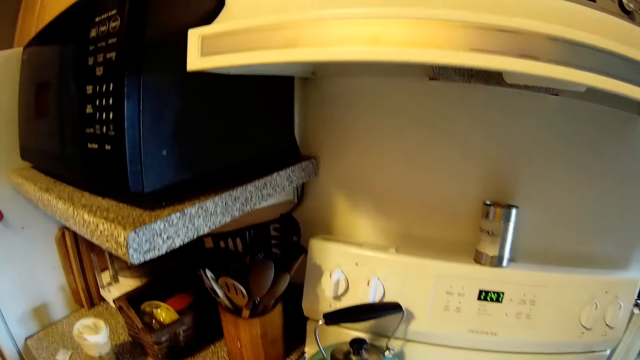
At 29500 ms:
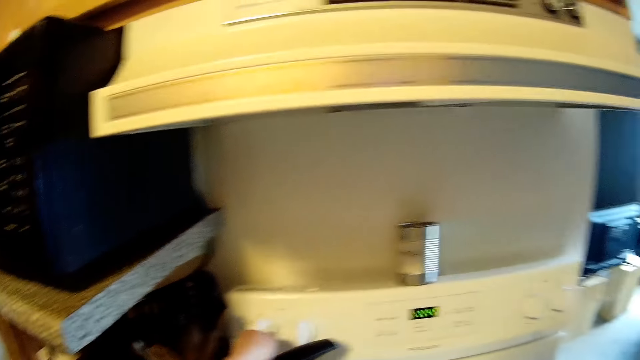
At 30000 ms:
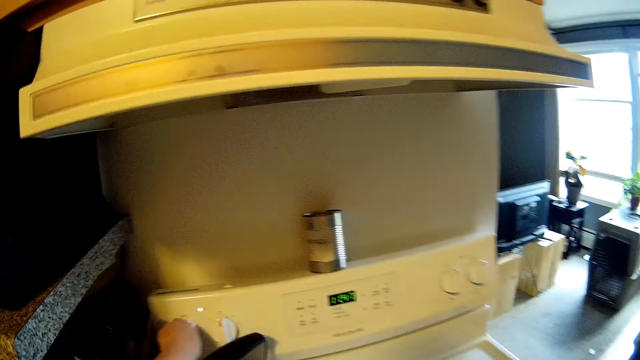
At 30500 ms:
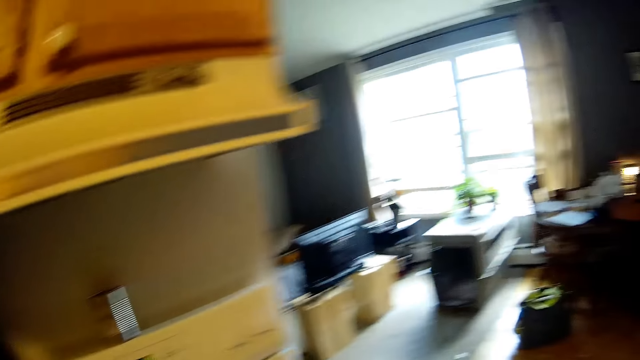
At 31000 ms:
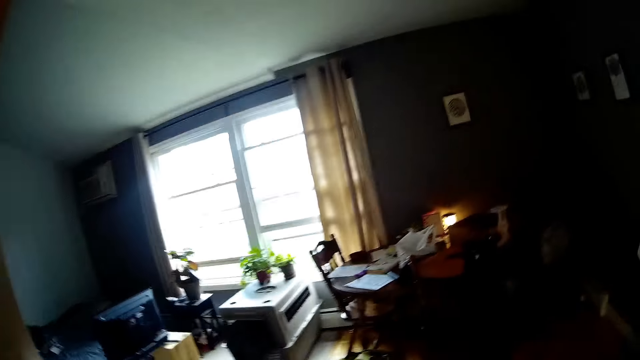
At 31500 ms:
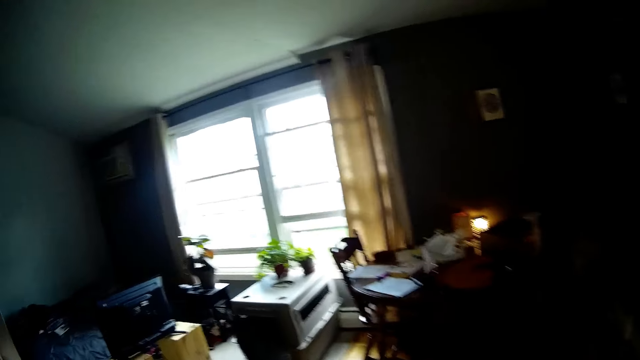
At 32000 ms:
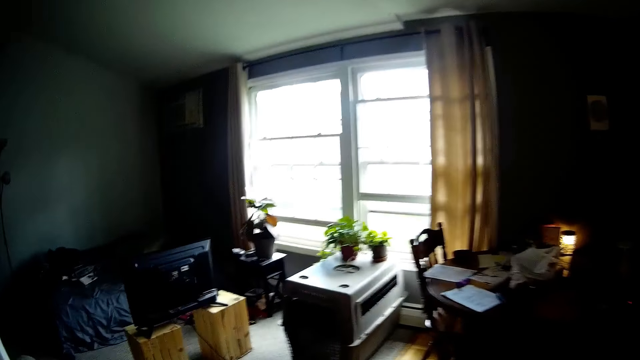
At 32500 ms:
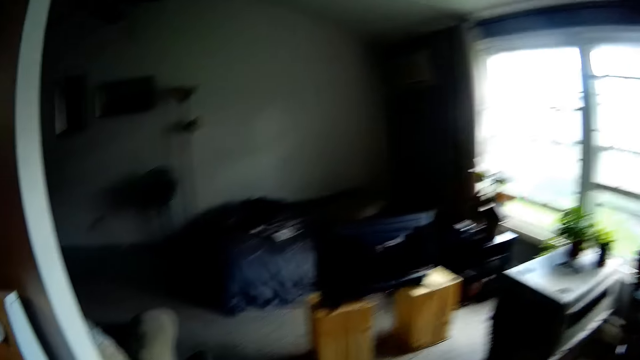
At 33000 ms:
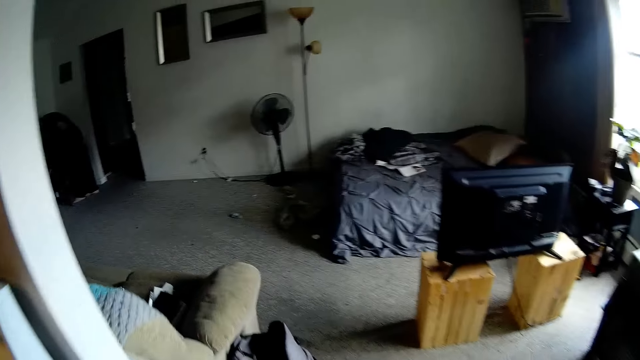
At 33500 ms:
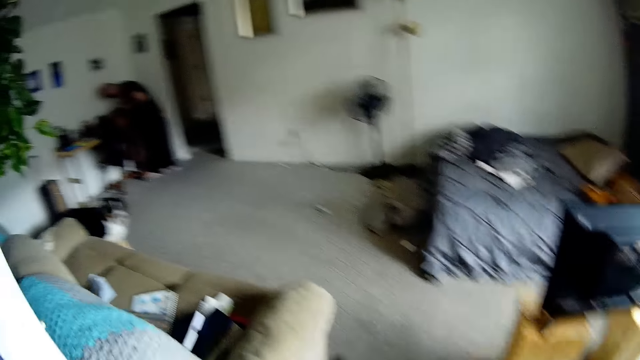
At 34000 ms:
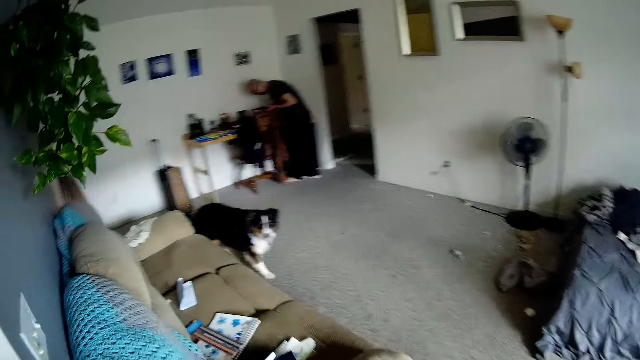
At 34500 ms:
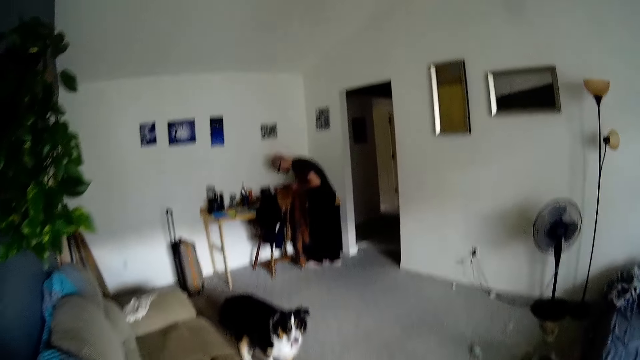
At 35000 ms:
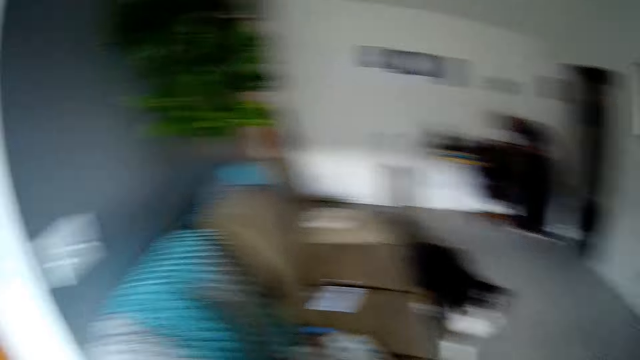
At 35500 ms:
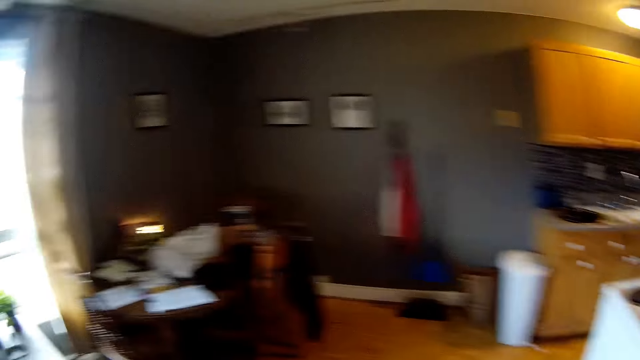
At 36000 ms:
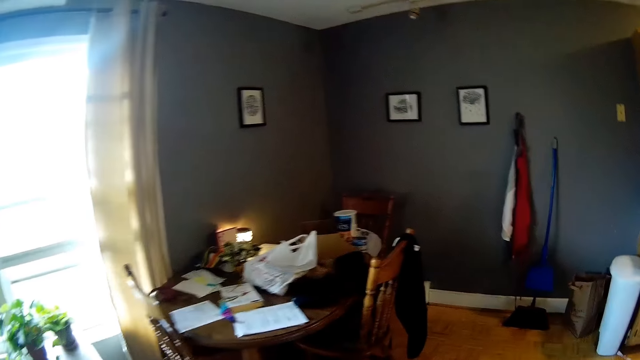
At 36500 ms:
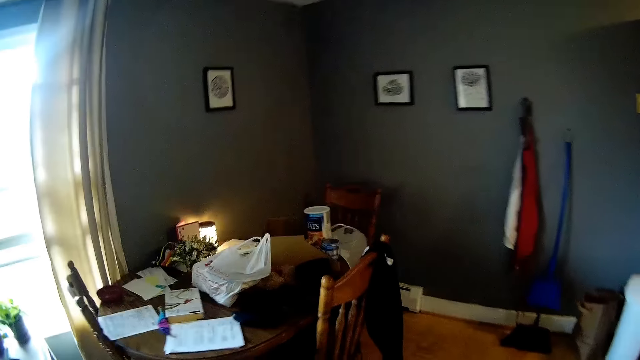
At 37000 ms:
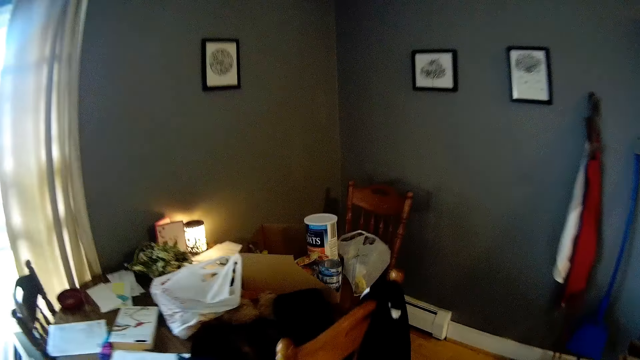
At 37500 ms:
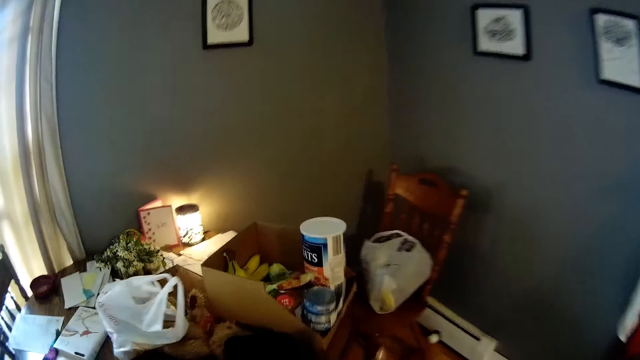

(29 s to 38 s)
The camera wearer drops the pot on a cooker. She turns a knob on the cooker with her left hand. She walks in the house.

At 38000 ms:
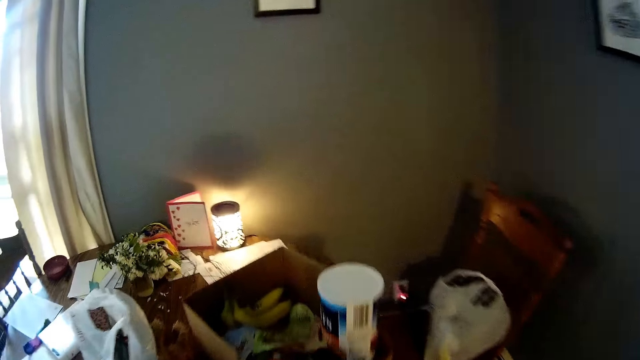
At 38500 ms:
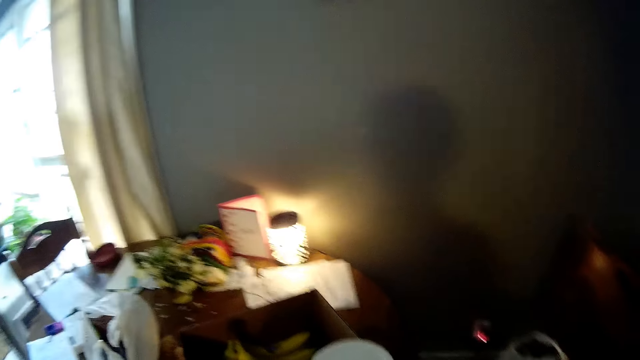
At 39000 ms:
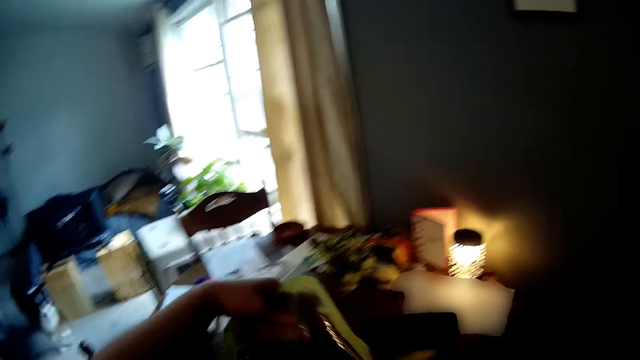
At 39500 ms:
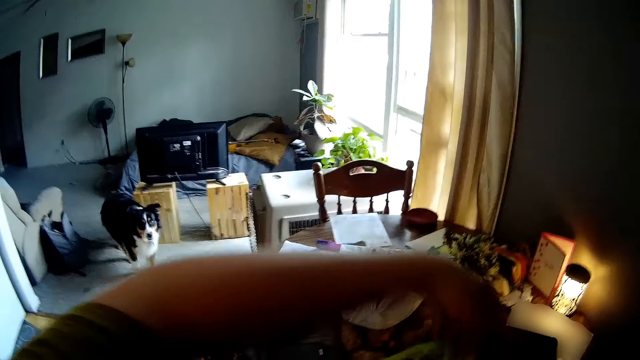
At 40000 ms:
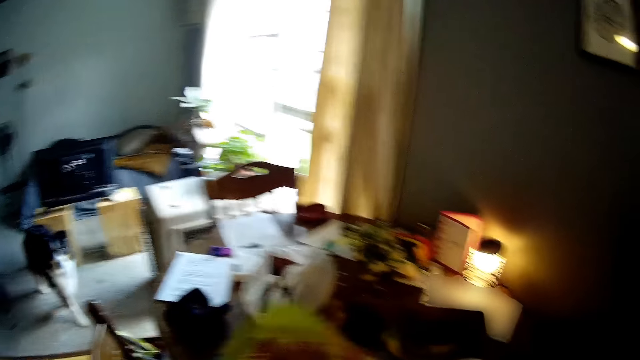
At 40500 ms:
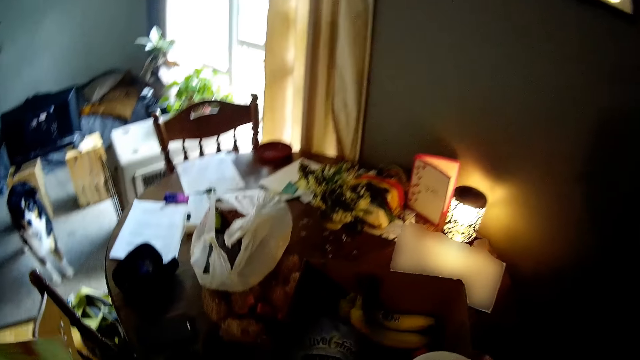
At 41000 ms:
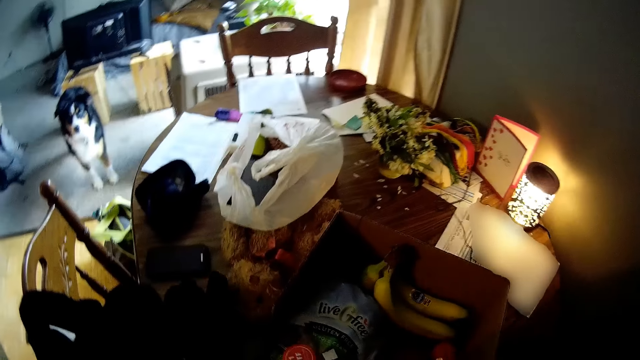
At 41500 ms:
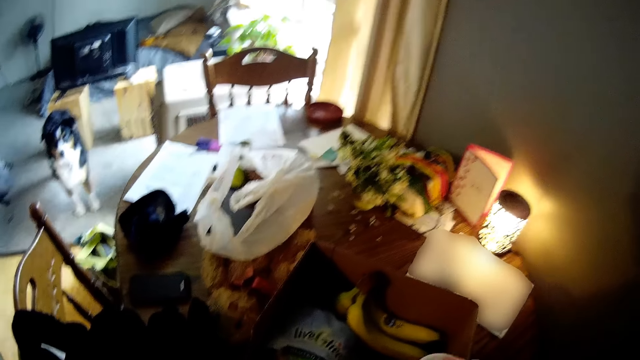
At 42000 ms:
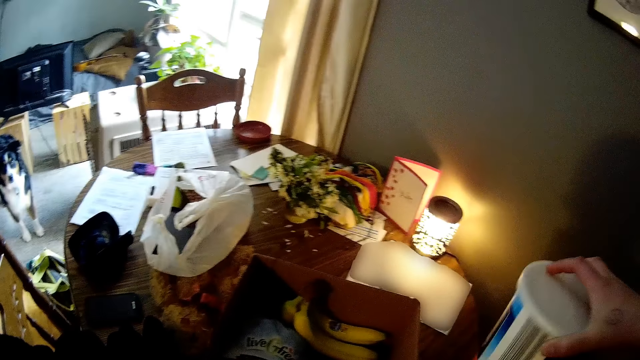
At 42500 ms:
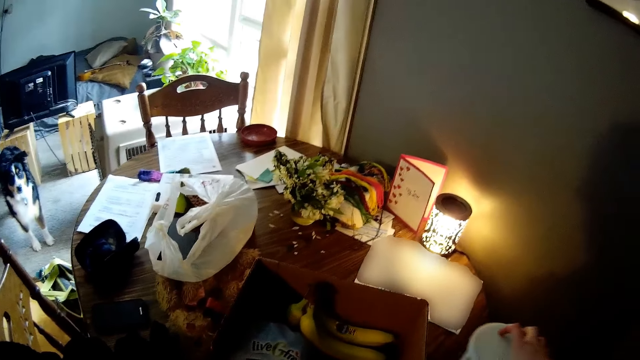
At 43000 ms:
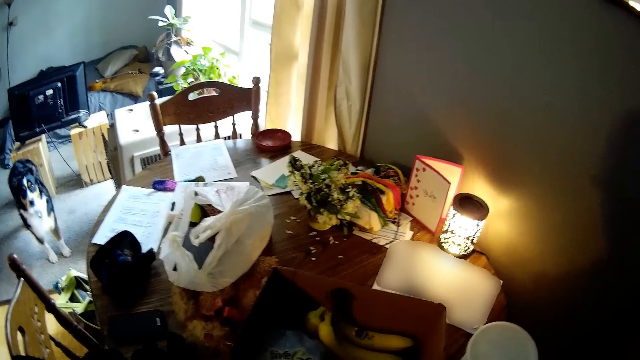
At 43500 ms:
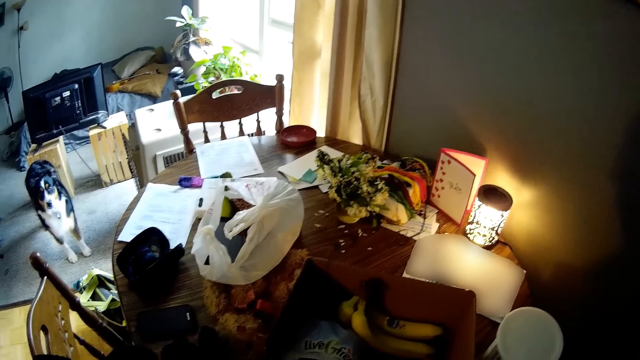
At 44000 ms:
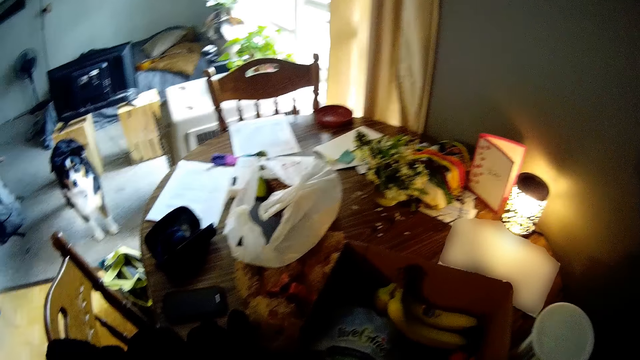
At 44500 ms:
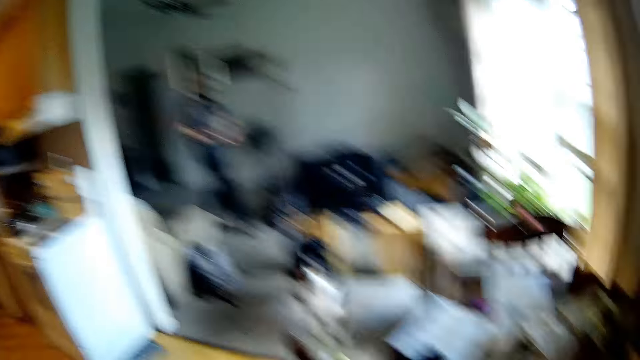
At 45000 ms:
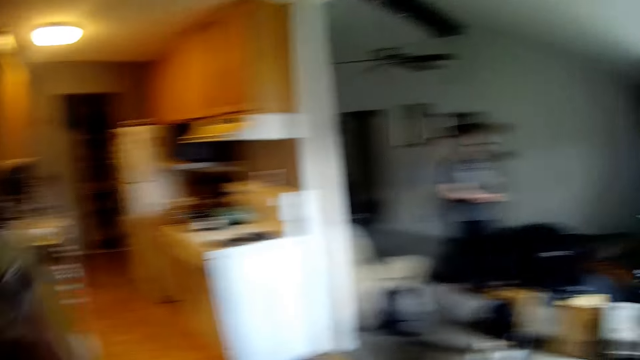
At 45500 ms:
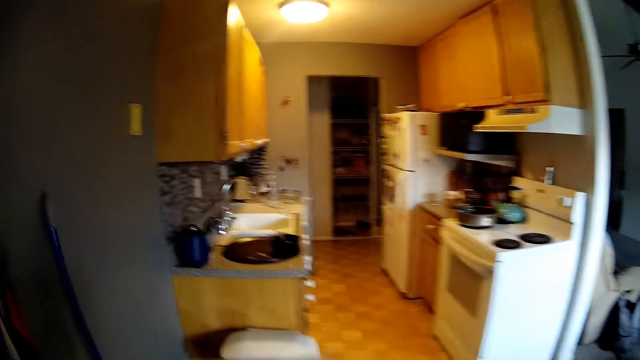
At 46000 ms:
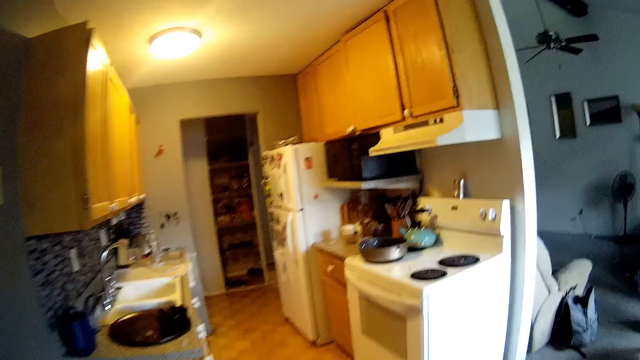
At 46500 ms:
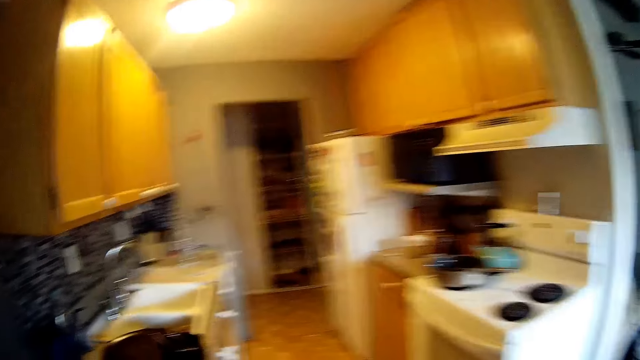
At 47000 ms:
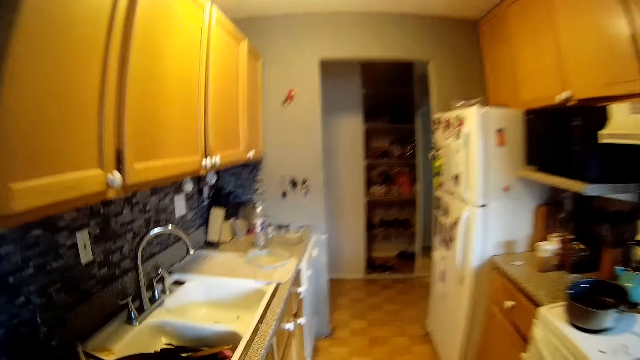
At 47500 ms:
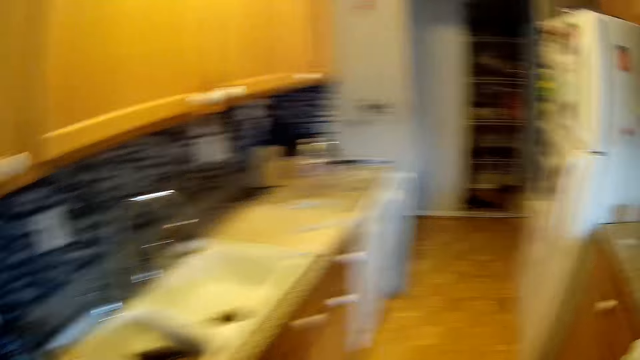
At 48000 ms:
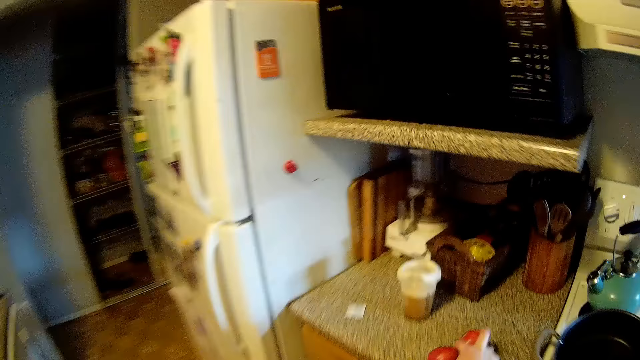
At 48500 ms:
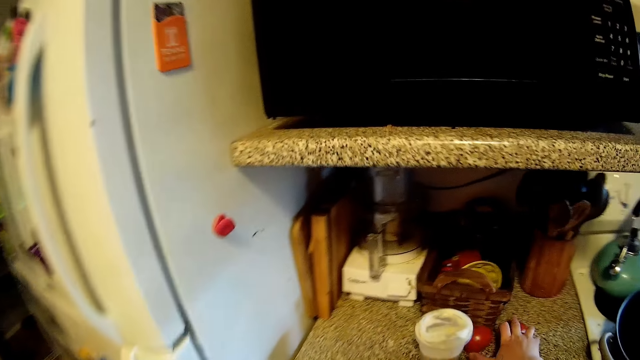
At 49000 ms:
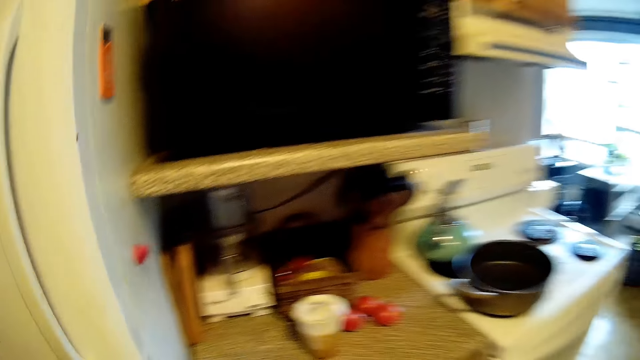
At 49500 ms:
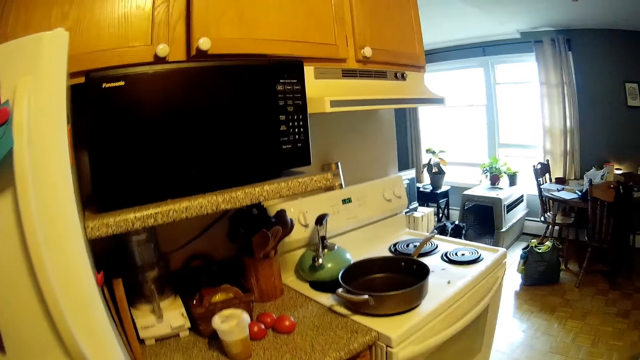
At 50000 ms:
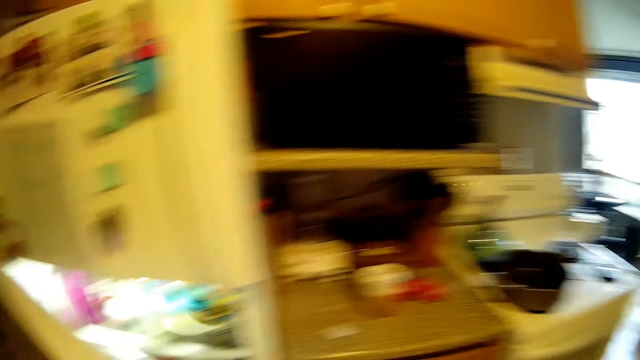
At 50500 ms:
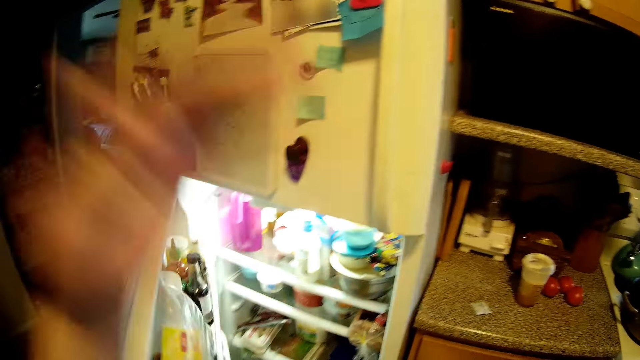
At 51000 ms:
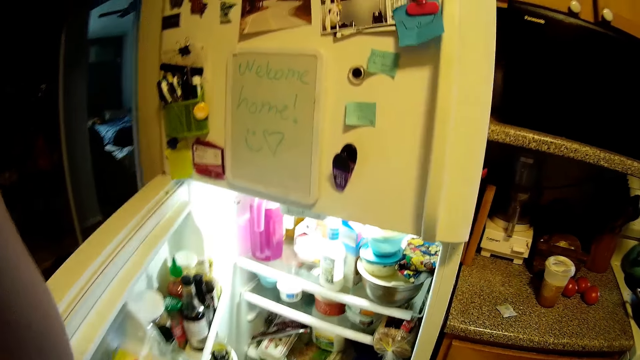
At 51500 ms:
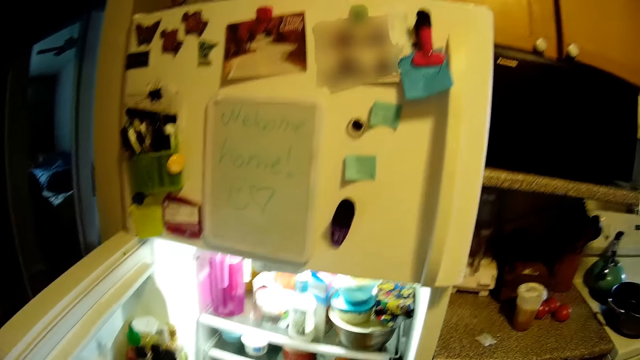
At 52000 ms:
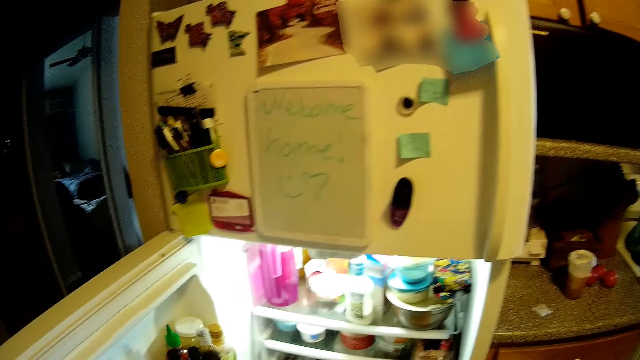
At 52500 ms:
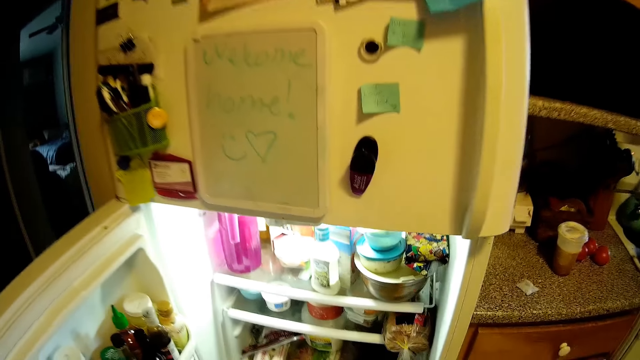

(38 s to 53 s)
The camera wearer picks a pack of vegetables or meat from a carton on the table with her left hand. She moves a can of milk from the carton to the table with her right hand. She interacts with a man. She walks to the kitchen. She drops some tomatoes in her right hand on the countertop. She opens a fridge in the kitchen with her left hand. She interacts with the man.
